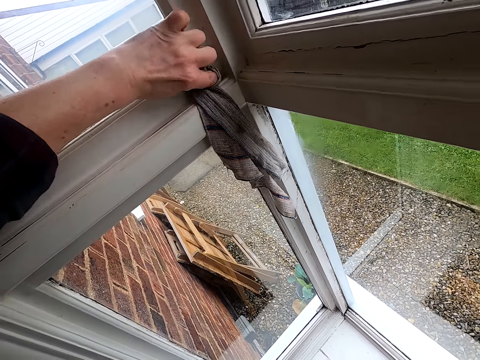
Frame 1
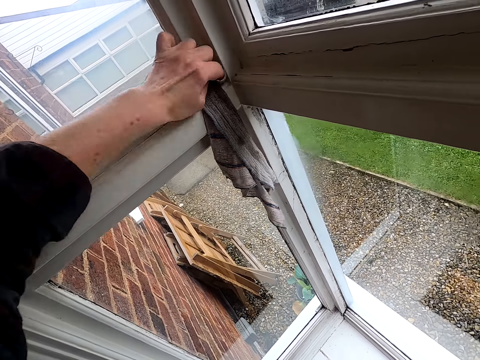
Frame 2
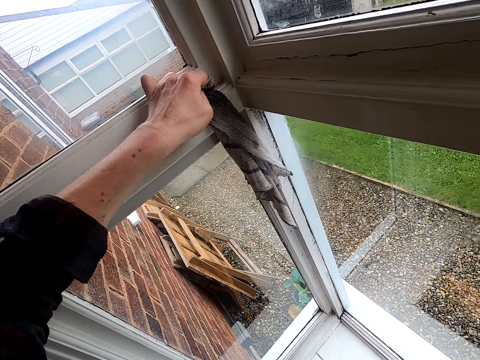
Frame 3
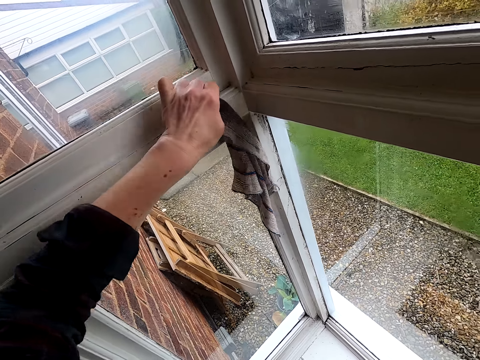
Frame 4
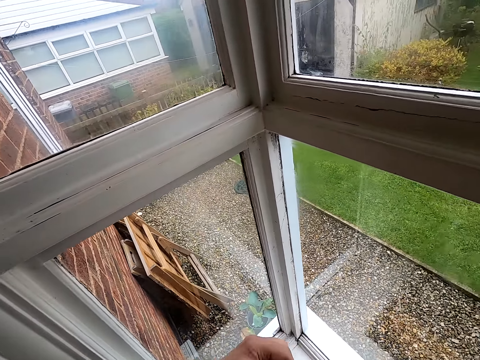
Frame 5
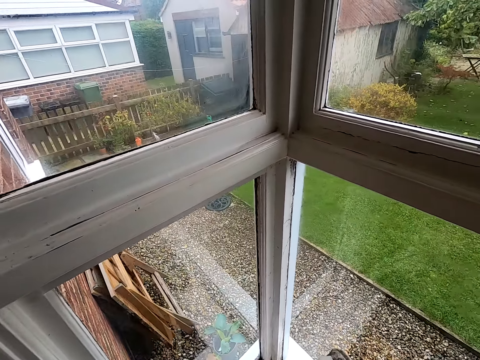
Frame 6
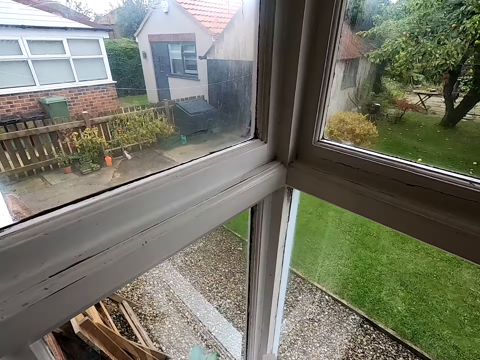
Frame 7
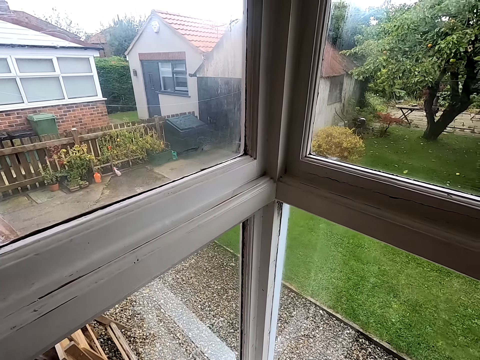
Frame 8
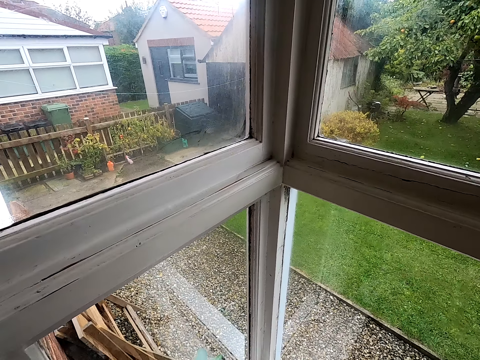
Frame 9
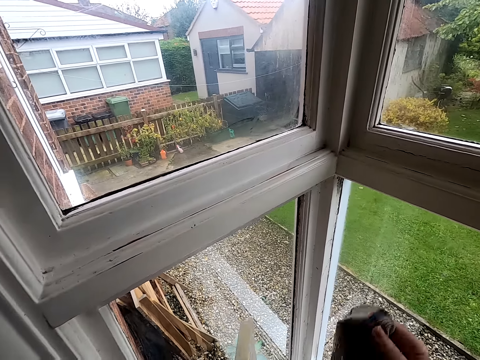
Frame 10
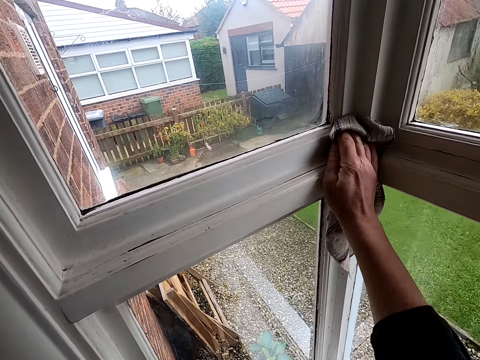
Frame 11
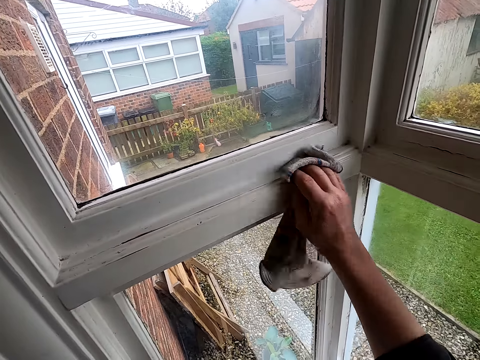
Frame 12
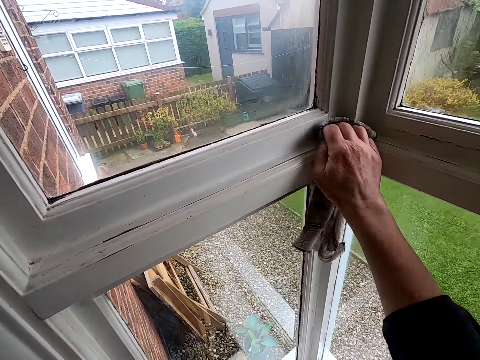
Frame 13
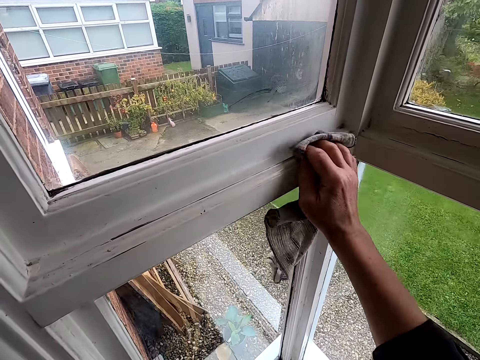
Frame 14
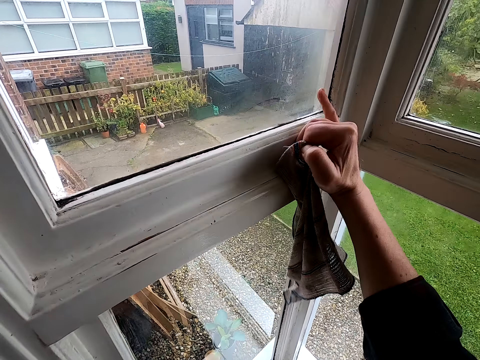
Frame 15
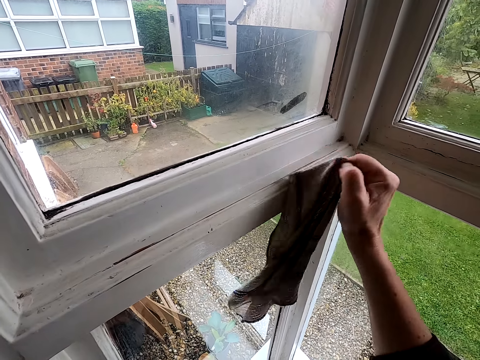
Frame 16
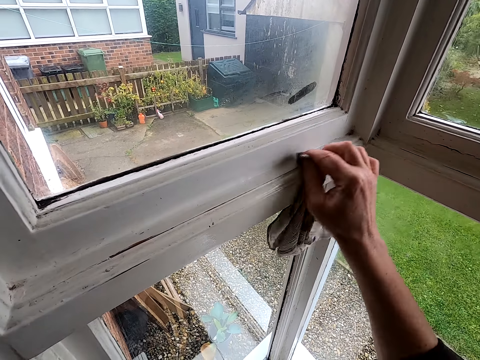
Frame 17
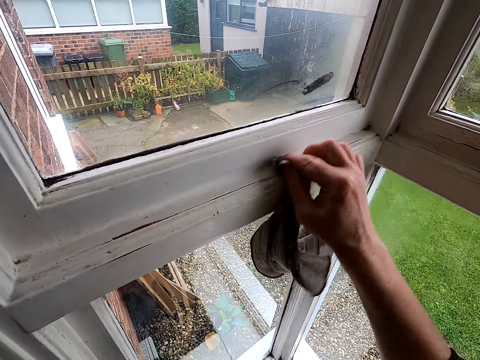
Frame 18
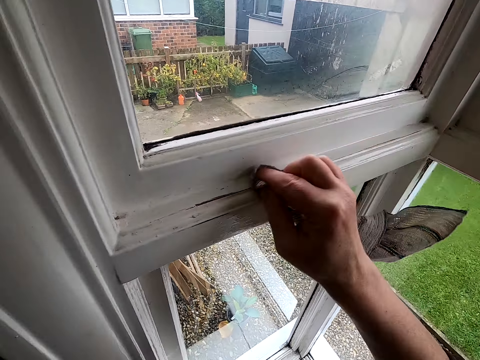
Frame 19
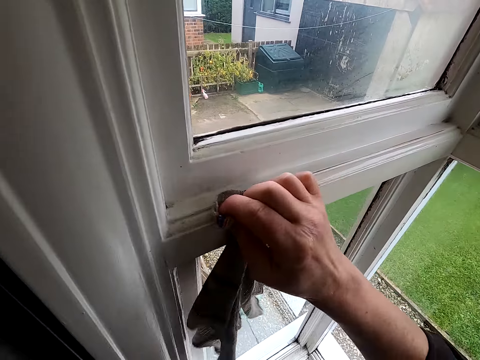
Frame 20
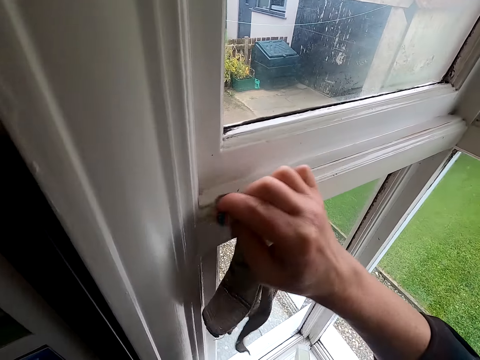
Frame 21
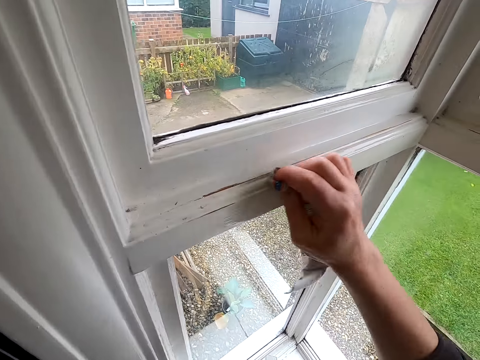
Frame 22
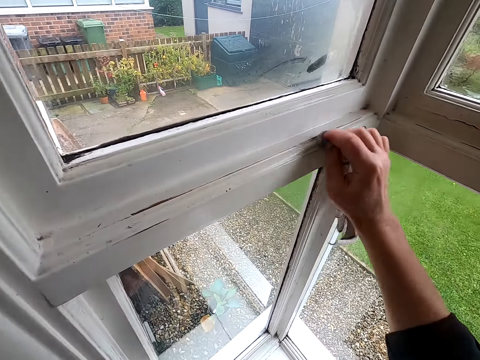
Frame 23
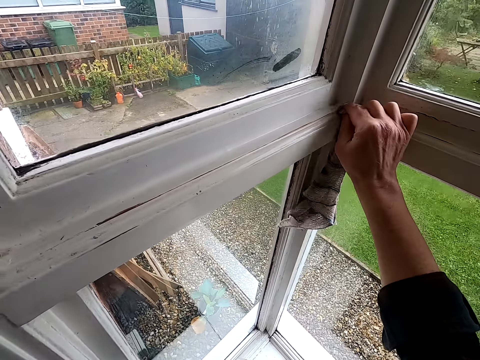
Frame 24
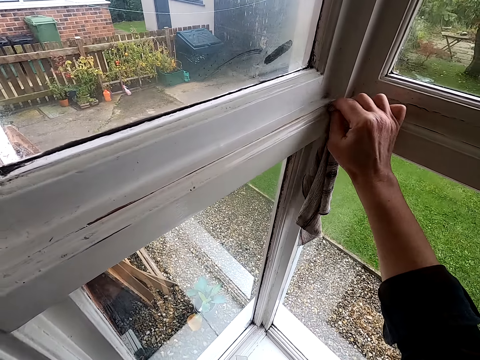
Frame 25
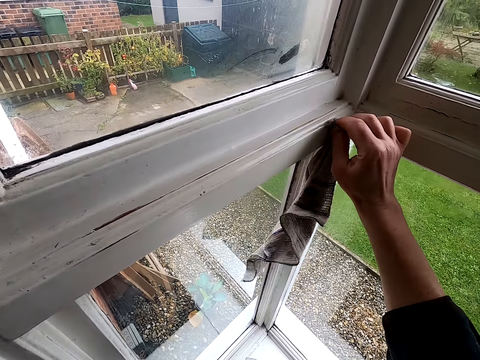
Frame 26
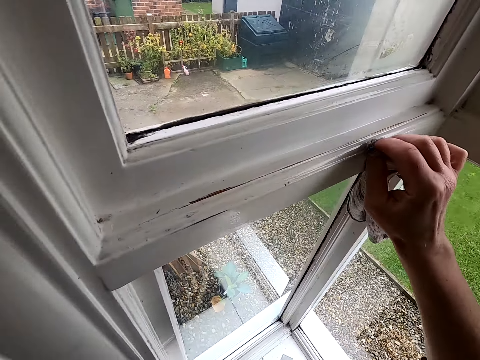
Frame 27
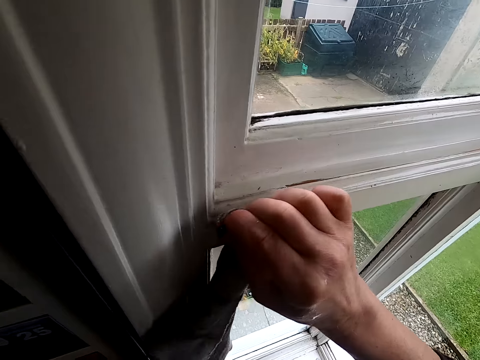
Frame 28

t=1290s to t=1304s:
The camera wearer transfers the cleaning cloth to his right hand. He wipes the window edge trim. He wipes the glass window with his finger. He wipes the window edge trim.
